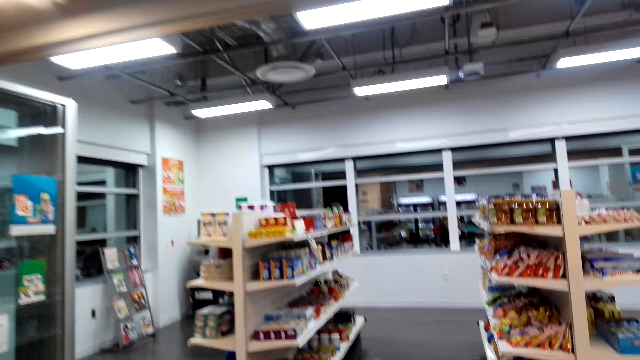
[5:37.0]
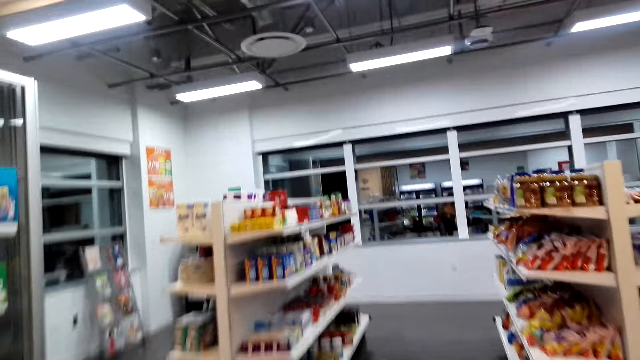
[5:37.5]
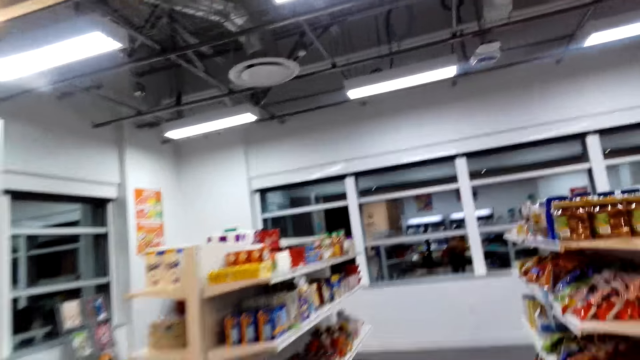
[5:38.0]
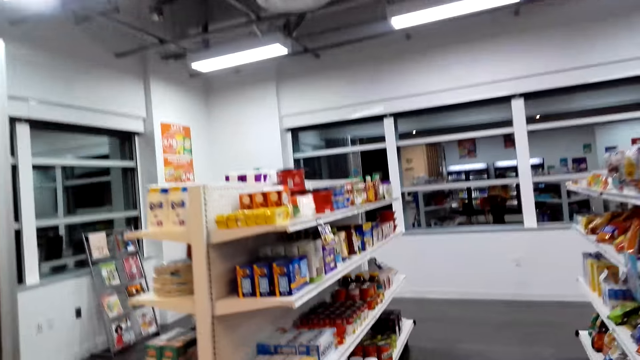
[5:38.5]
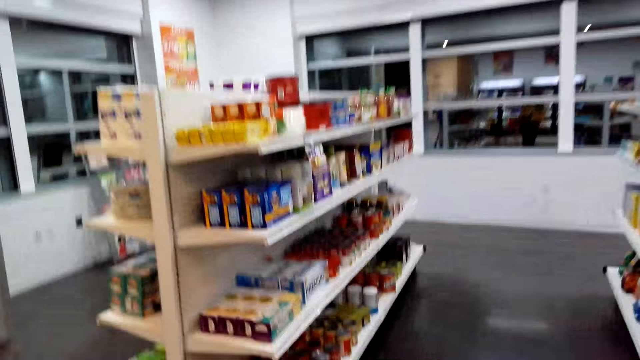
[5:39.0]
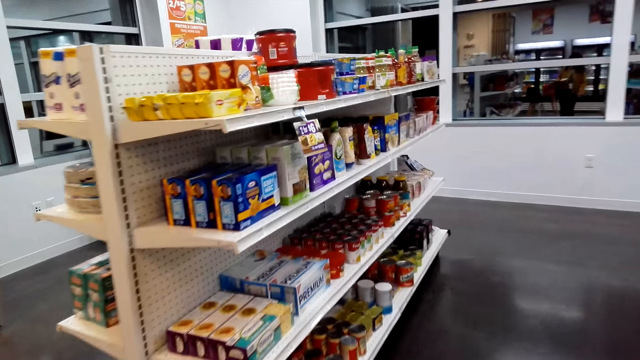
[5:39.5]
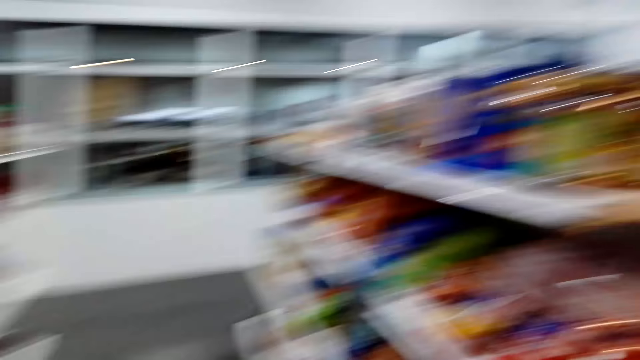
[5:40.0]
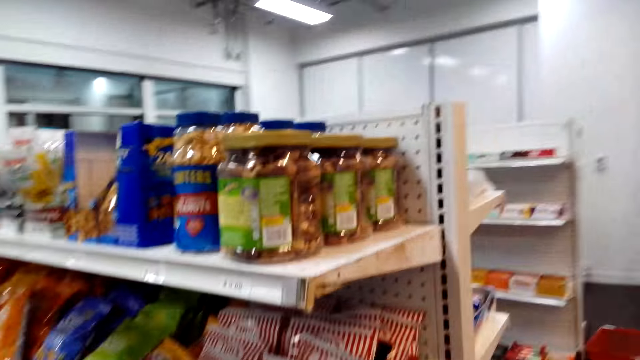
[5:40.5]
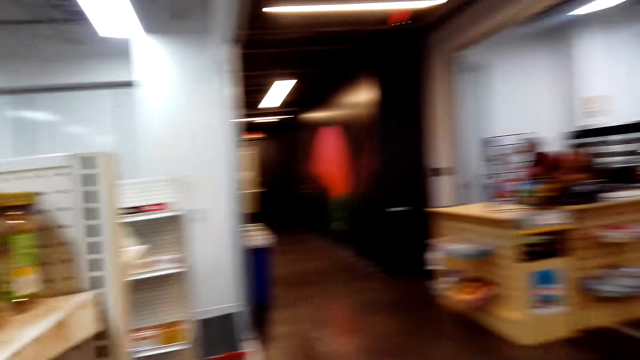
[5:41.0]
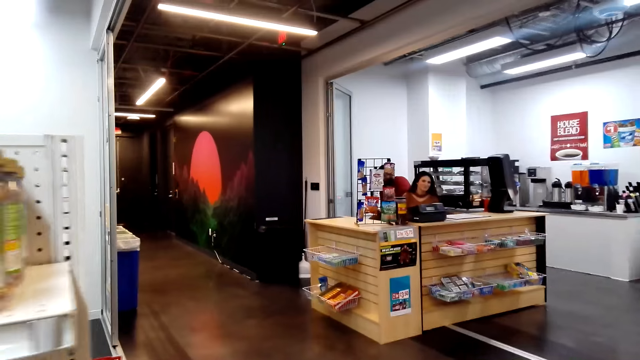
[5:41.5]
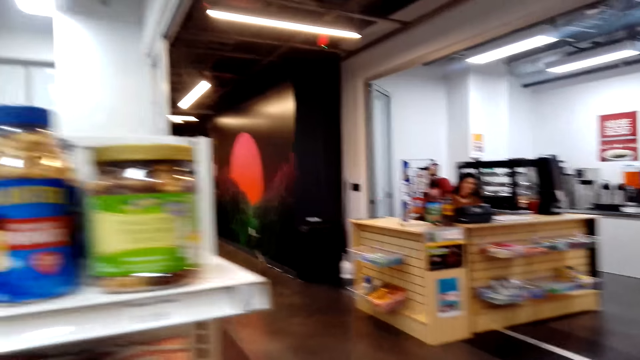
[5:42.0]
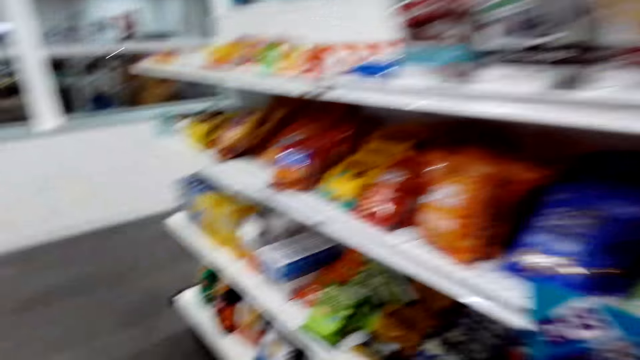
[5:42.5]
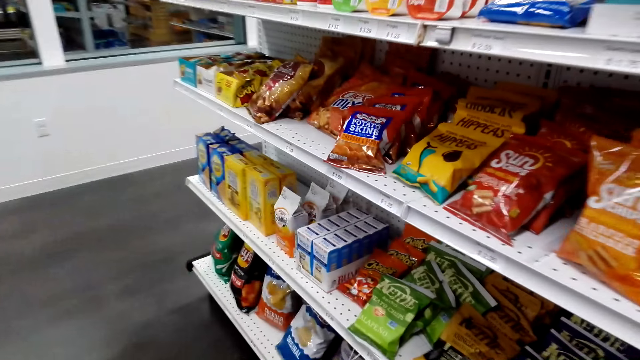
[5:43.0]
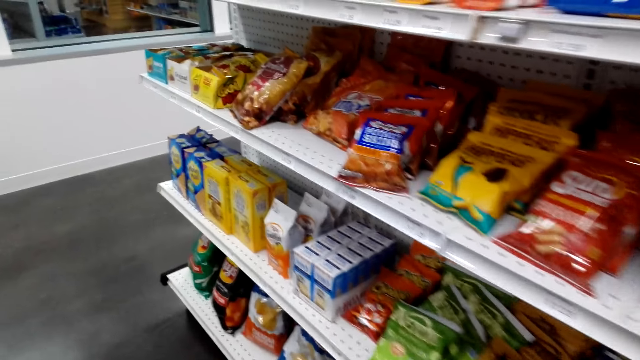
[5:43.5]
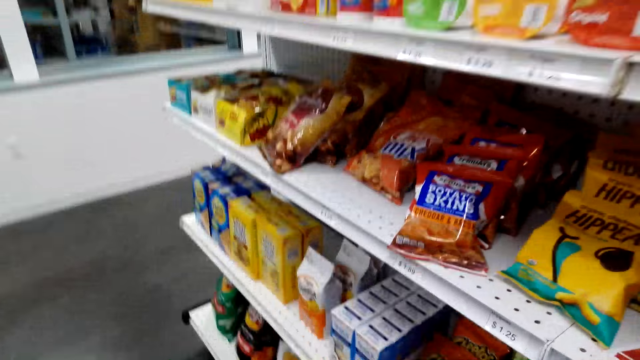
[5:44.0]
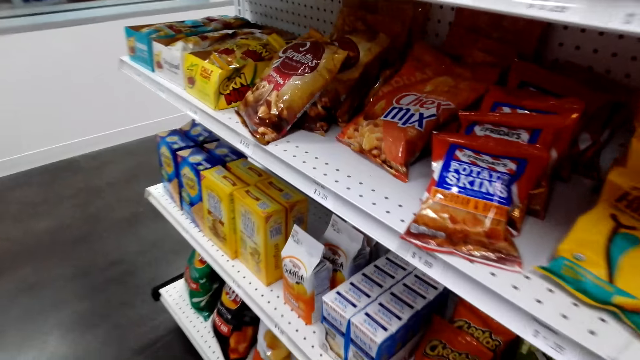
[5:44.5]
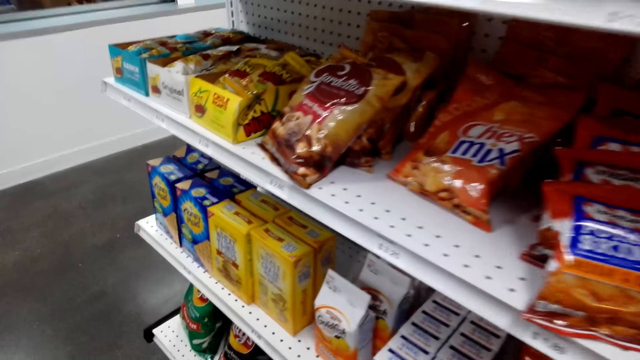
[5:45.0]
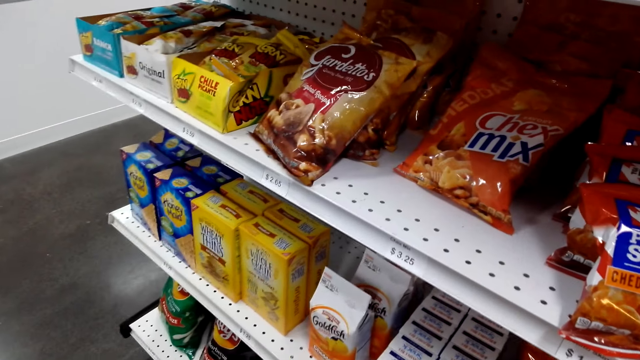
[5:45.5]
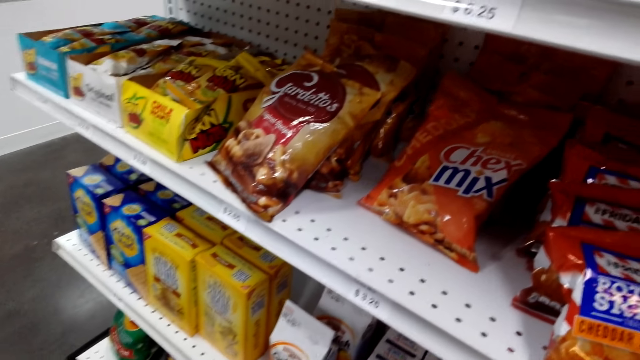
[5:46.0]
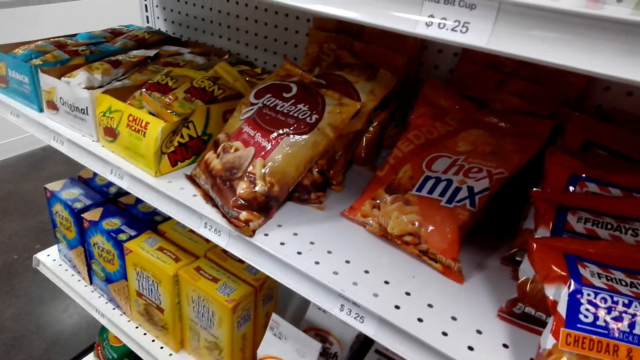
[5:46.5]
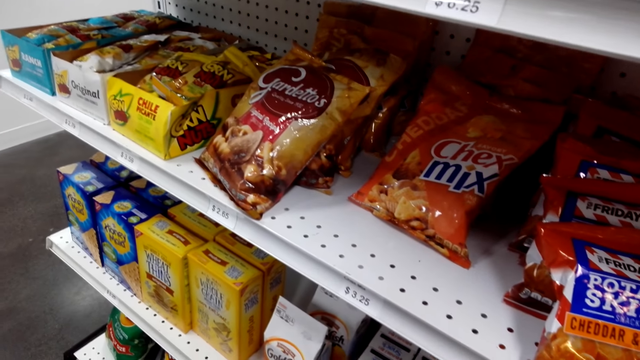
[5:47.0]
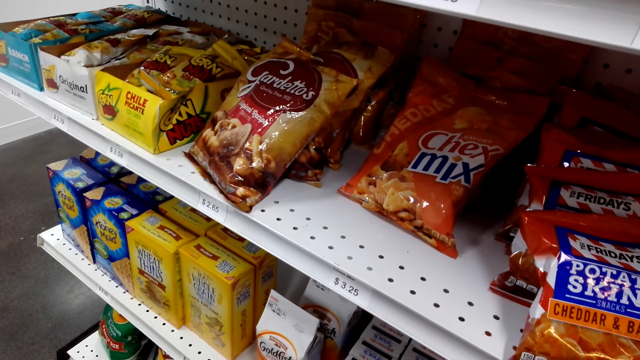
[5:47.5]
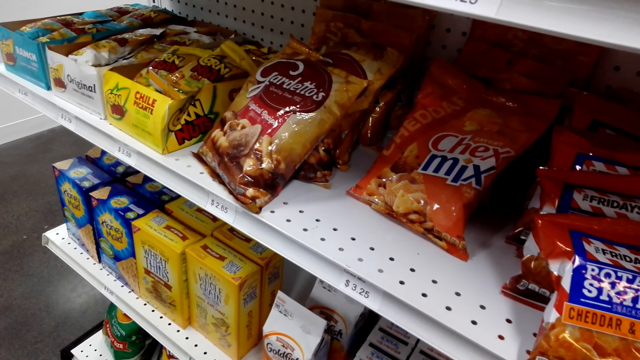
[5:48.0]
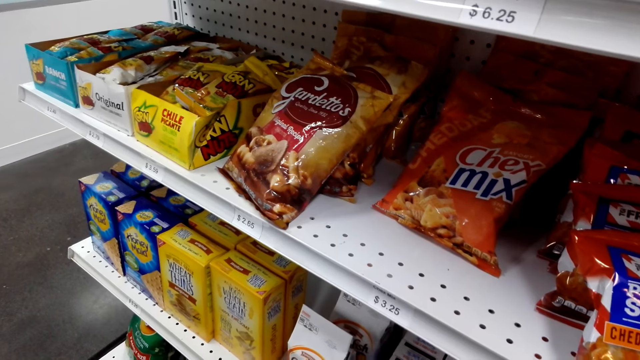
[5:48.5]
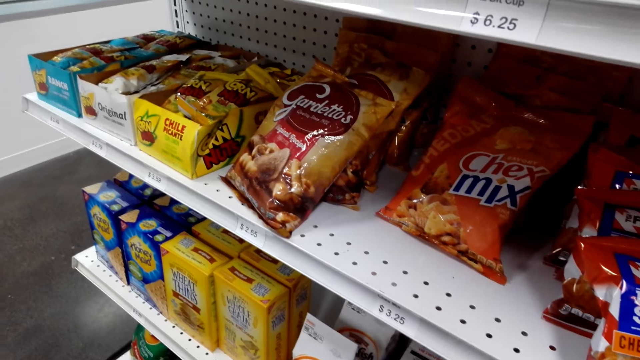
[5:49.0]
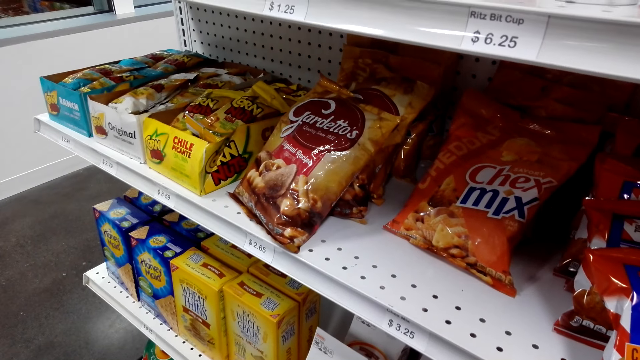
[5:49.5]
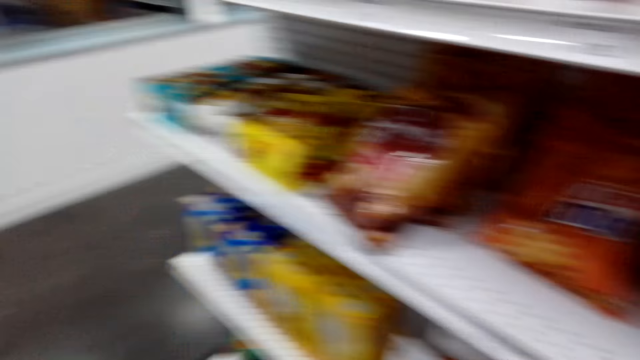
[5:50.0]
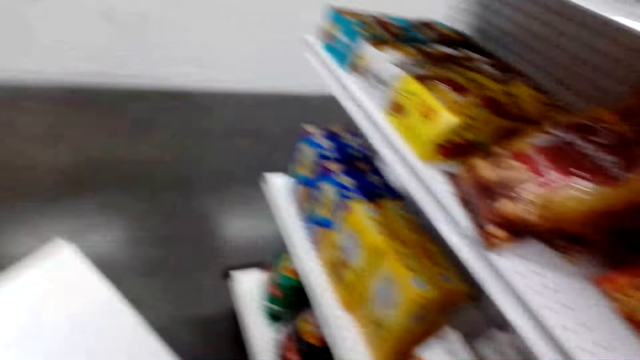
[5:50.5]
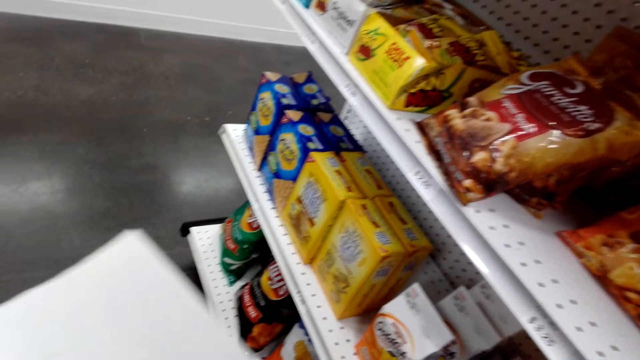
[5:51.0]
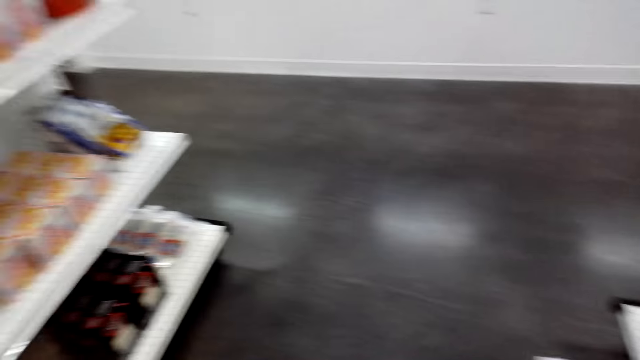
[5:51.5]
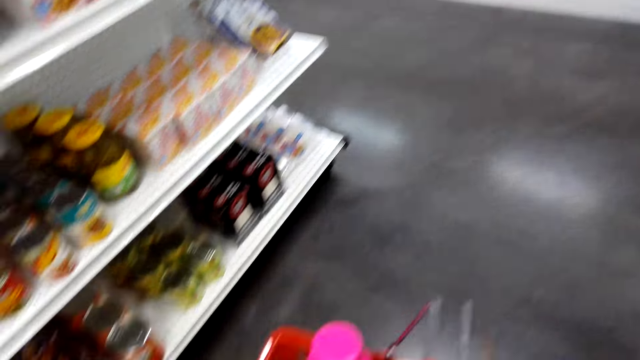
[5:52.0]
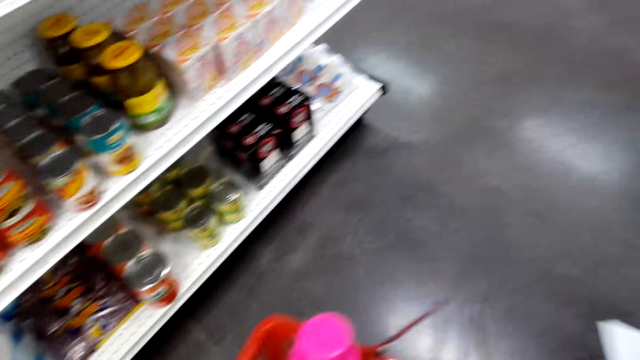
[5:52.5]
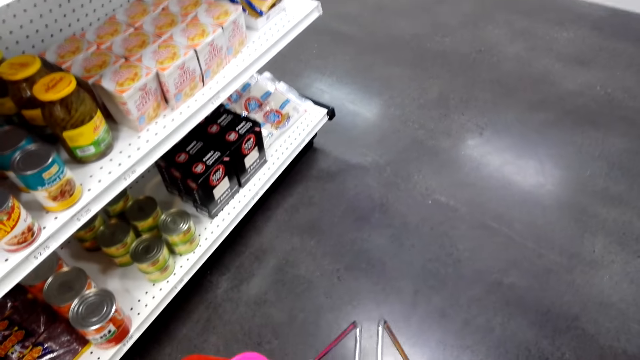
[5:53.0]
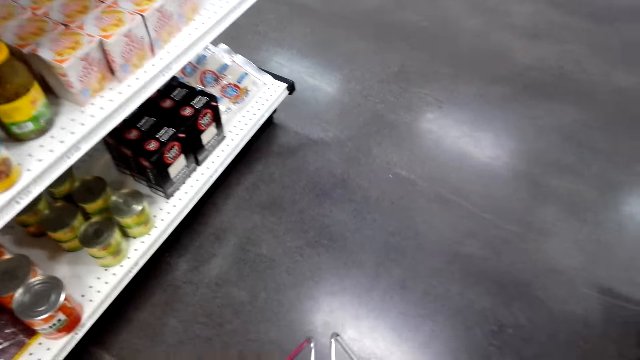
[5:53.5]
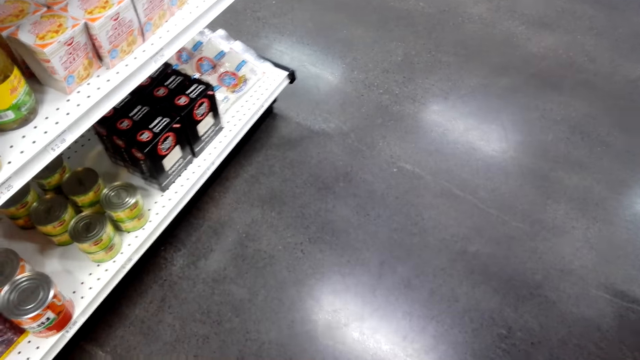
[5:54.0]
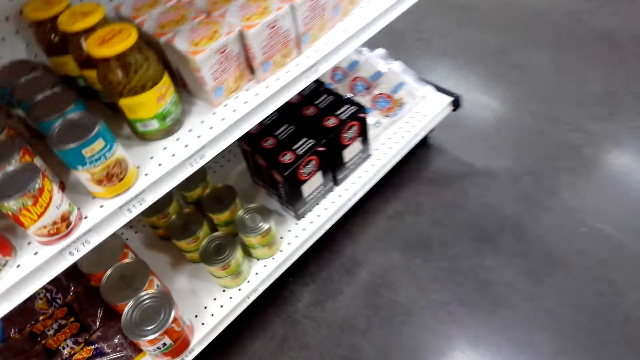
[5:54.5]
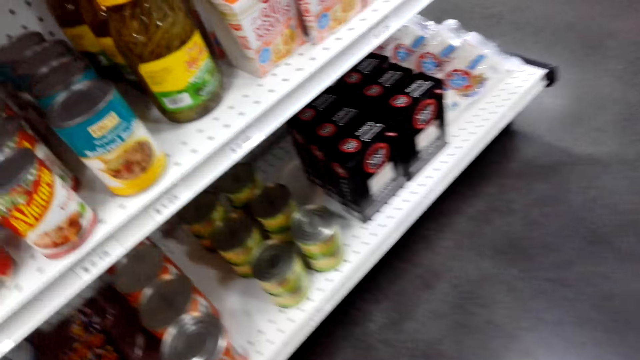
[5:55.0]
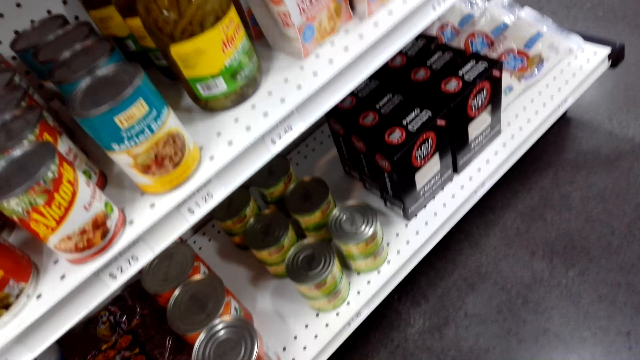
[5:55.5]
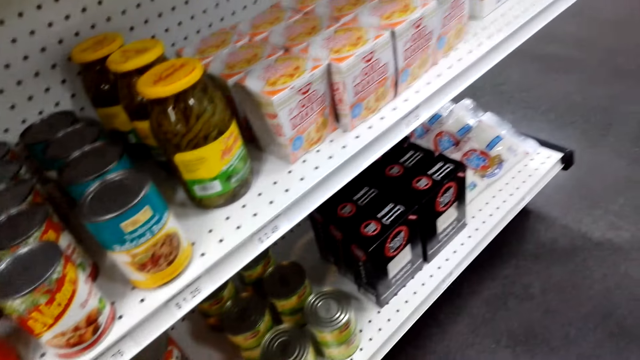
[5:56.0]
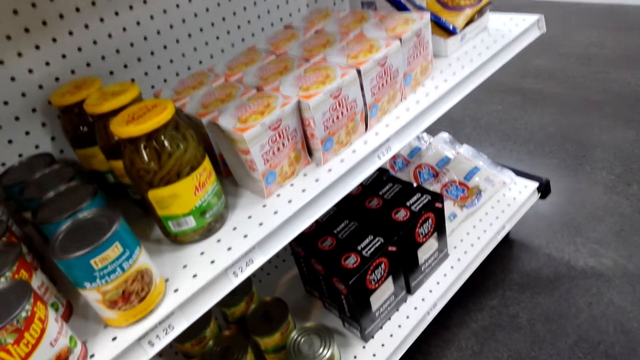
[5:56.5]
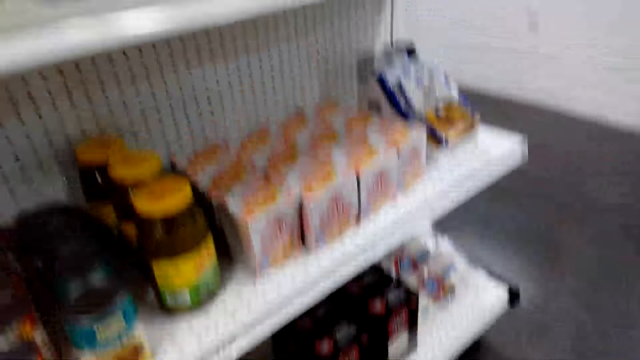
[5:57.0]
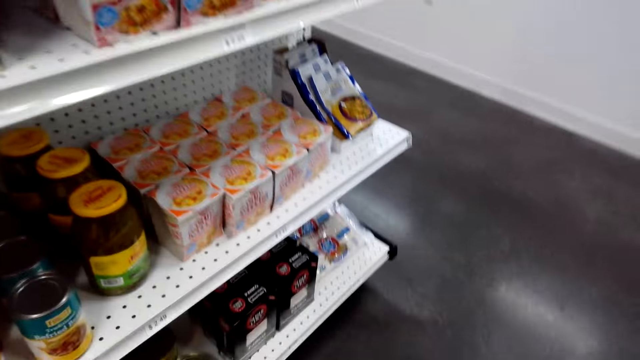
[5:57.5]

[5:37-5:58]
The camera wearer looks at the shelves on the right side. They stand. They look at the shelves on the left side.
